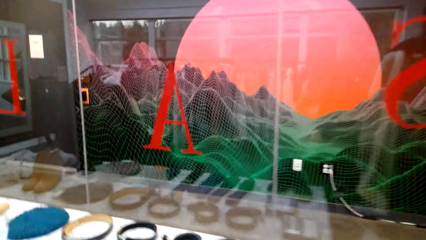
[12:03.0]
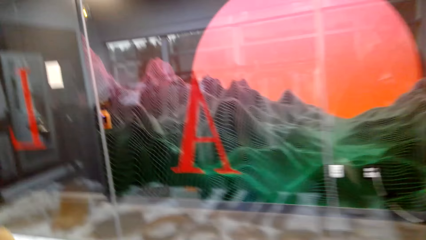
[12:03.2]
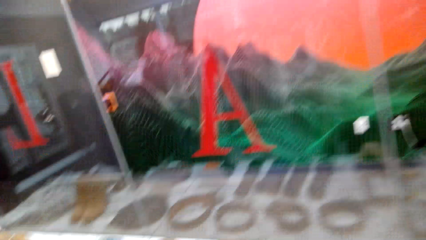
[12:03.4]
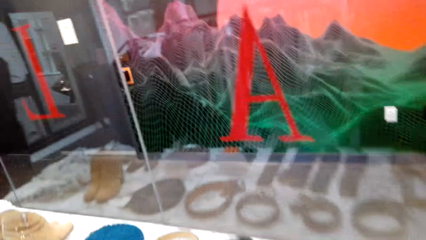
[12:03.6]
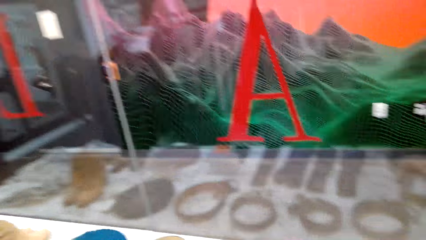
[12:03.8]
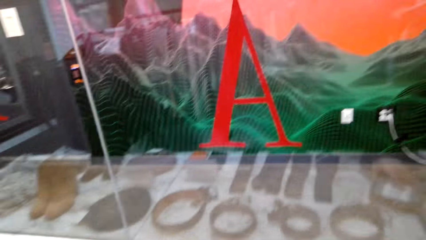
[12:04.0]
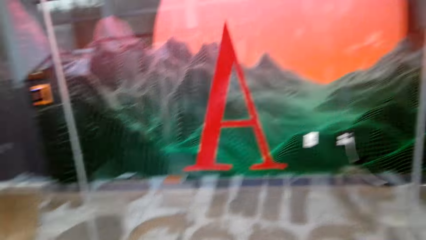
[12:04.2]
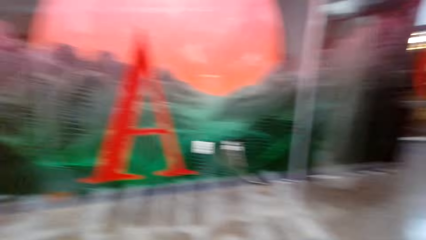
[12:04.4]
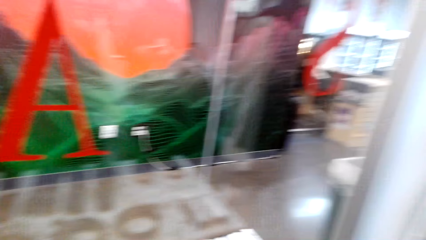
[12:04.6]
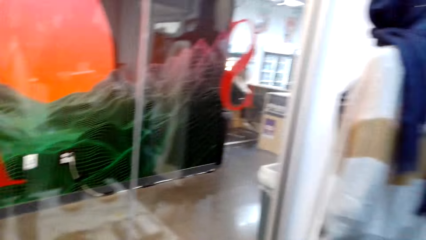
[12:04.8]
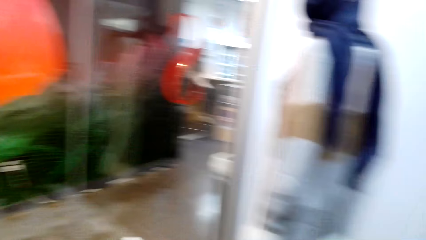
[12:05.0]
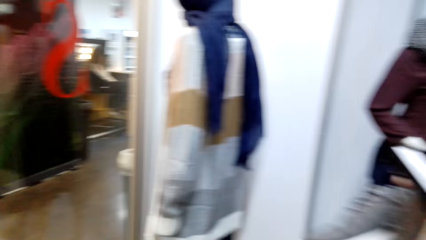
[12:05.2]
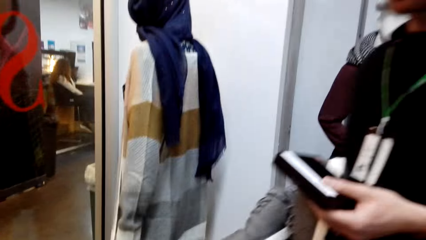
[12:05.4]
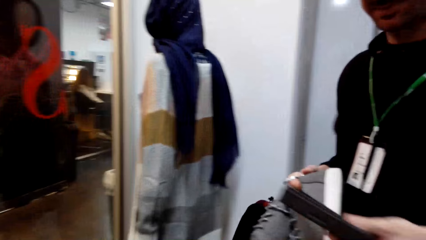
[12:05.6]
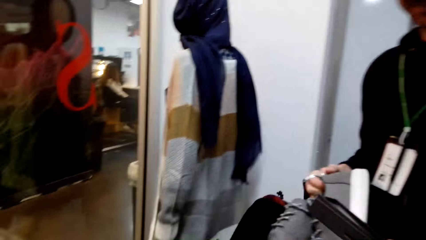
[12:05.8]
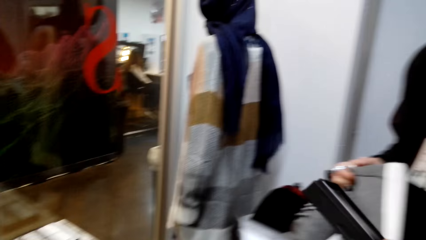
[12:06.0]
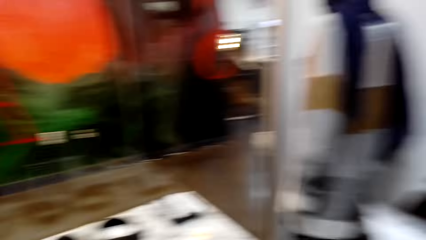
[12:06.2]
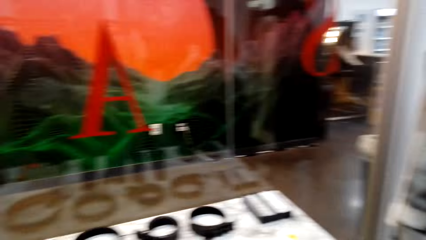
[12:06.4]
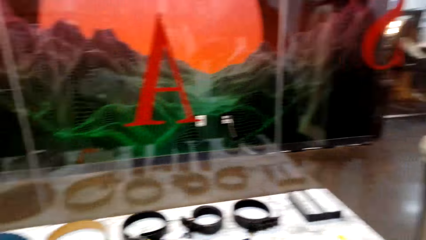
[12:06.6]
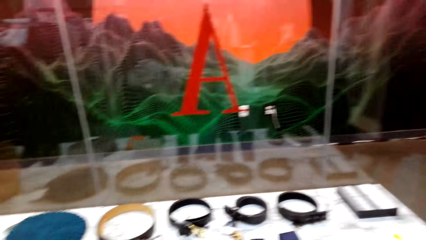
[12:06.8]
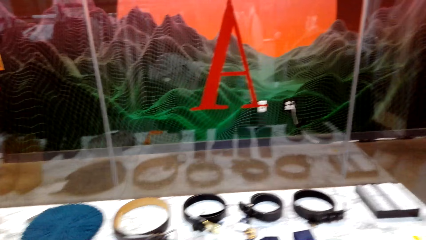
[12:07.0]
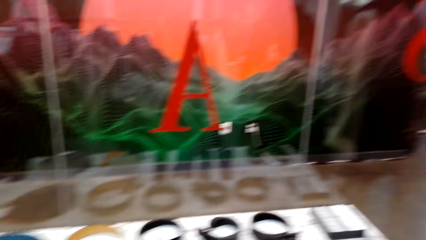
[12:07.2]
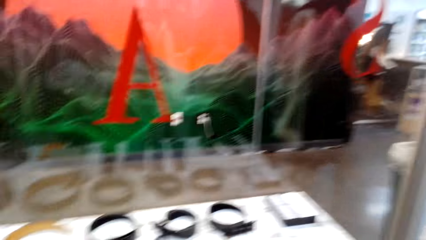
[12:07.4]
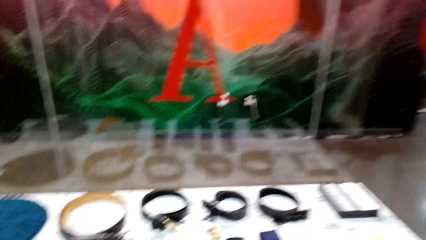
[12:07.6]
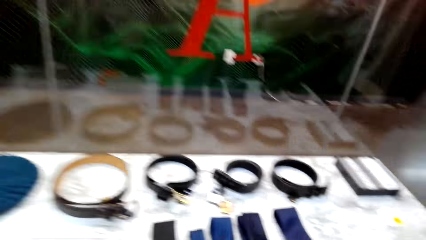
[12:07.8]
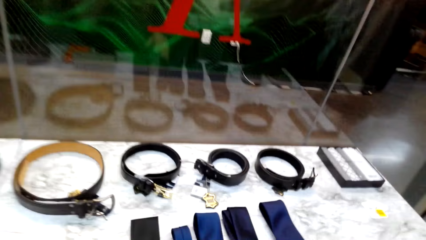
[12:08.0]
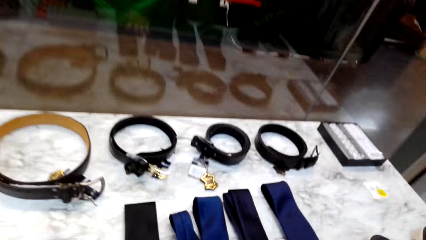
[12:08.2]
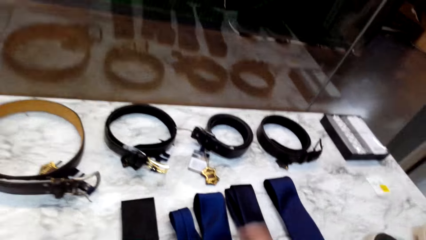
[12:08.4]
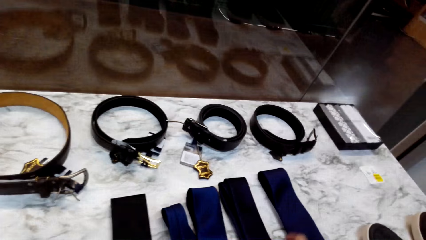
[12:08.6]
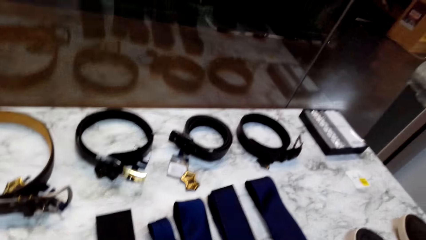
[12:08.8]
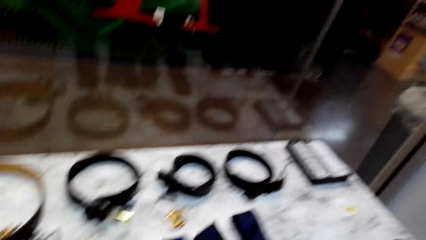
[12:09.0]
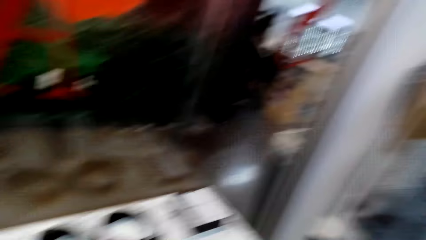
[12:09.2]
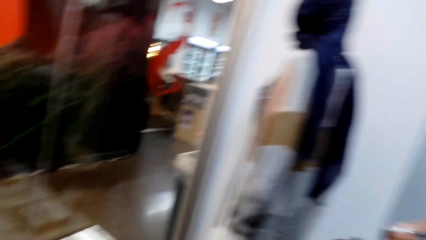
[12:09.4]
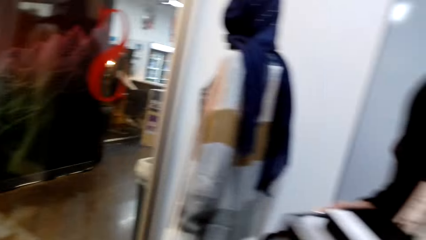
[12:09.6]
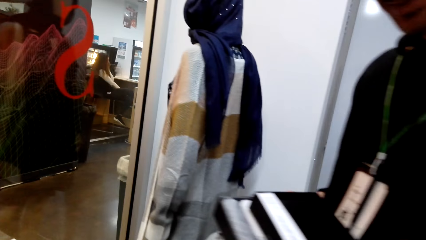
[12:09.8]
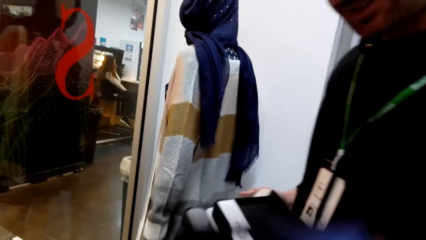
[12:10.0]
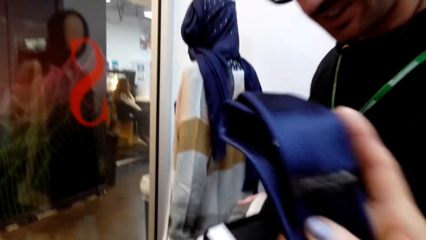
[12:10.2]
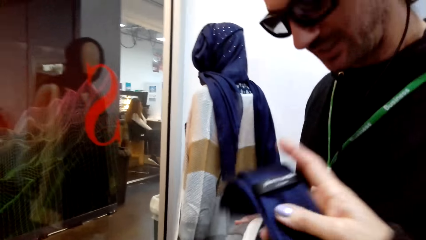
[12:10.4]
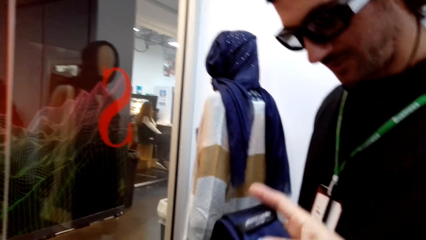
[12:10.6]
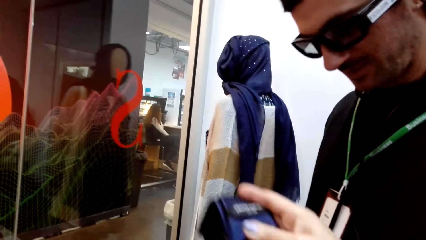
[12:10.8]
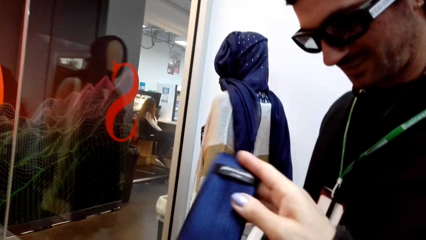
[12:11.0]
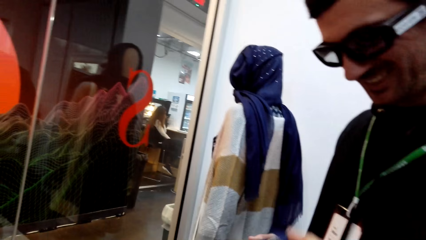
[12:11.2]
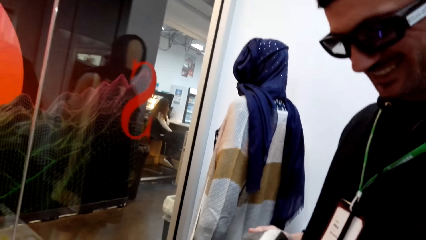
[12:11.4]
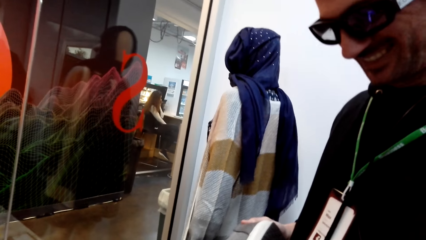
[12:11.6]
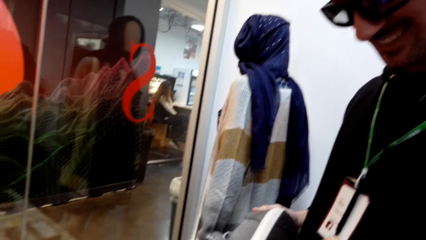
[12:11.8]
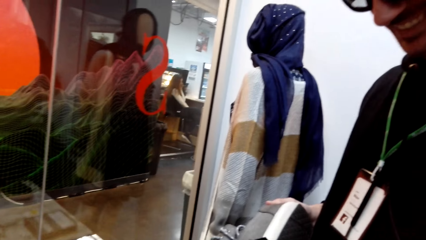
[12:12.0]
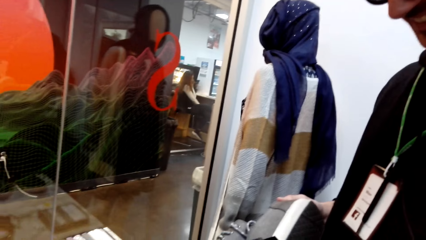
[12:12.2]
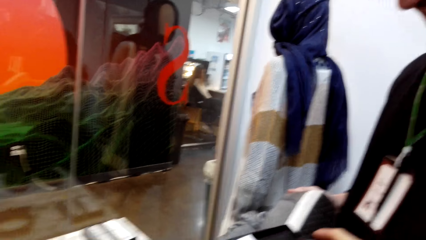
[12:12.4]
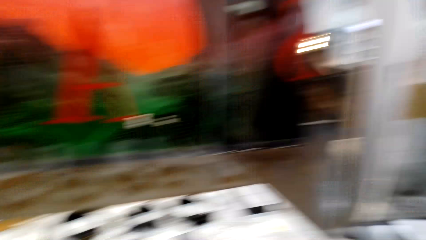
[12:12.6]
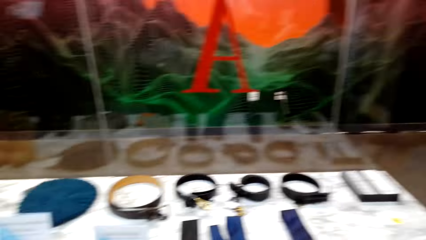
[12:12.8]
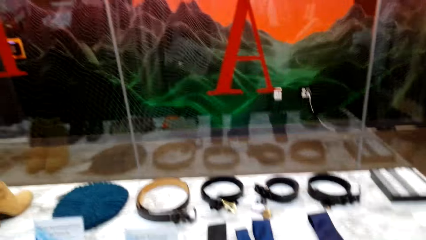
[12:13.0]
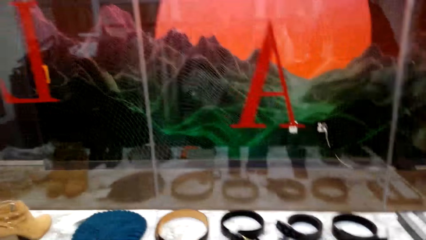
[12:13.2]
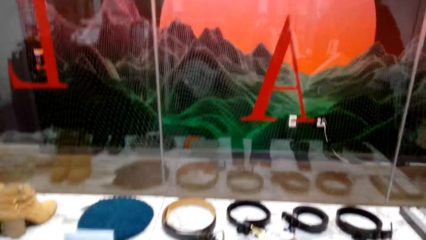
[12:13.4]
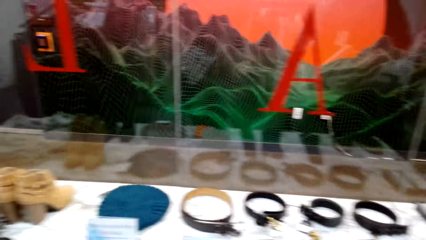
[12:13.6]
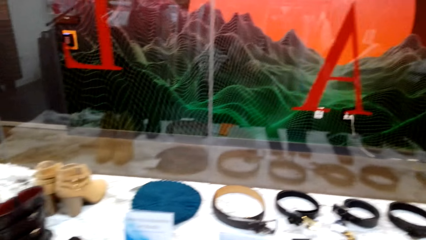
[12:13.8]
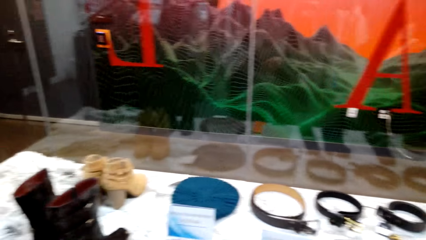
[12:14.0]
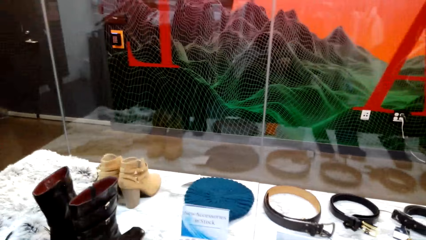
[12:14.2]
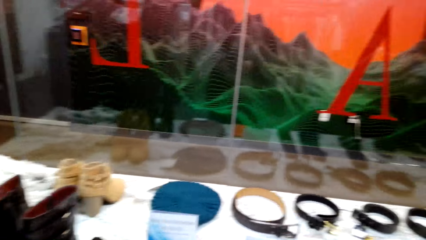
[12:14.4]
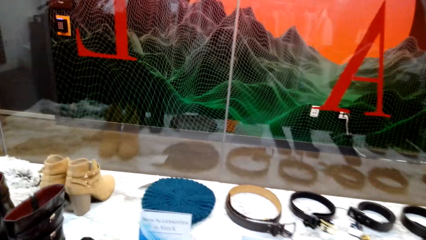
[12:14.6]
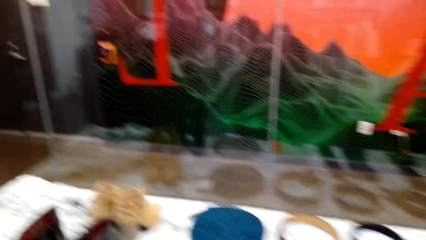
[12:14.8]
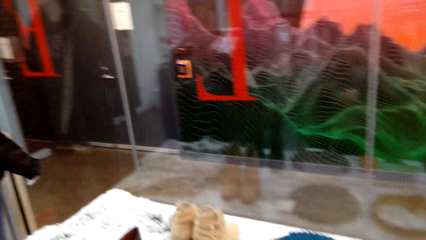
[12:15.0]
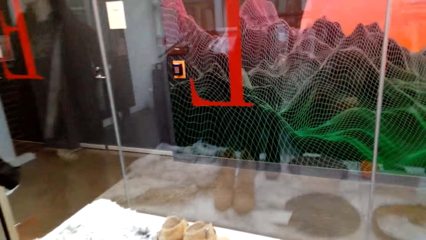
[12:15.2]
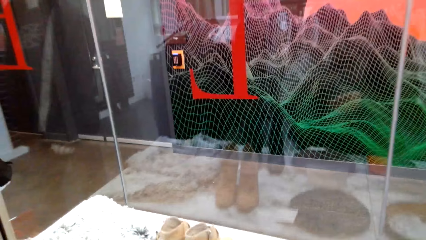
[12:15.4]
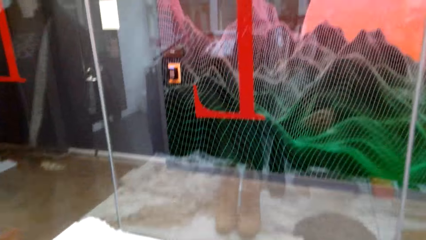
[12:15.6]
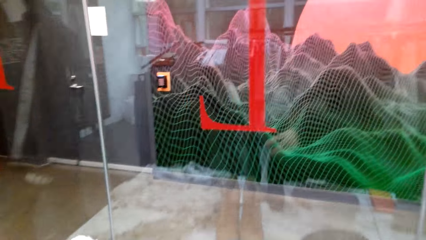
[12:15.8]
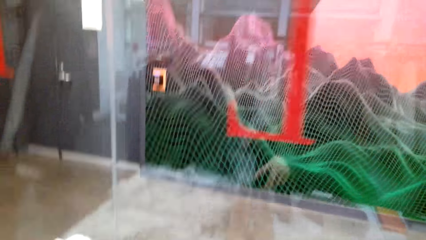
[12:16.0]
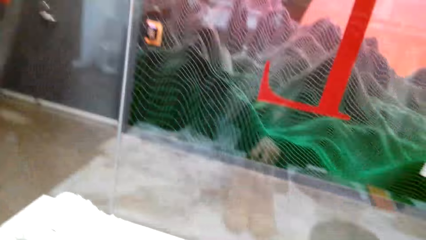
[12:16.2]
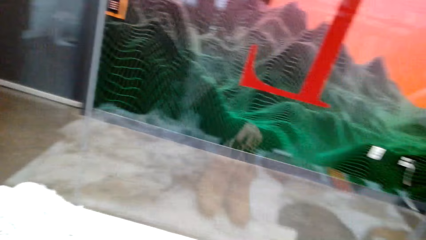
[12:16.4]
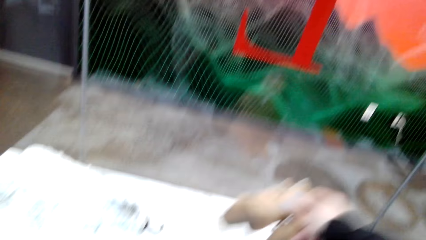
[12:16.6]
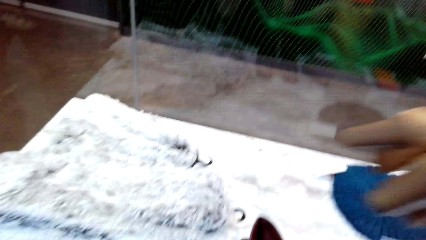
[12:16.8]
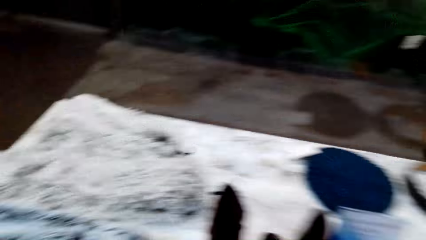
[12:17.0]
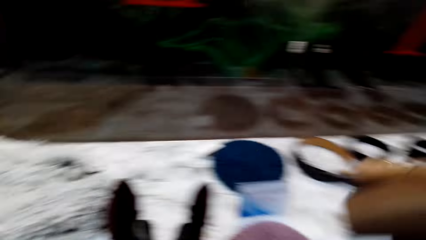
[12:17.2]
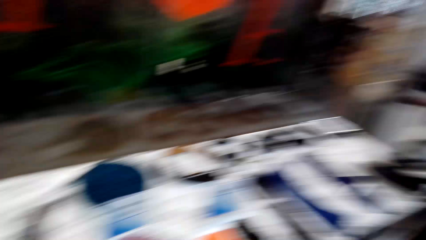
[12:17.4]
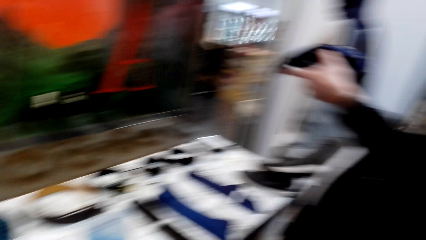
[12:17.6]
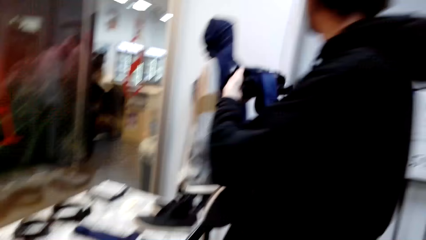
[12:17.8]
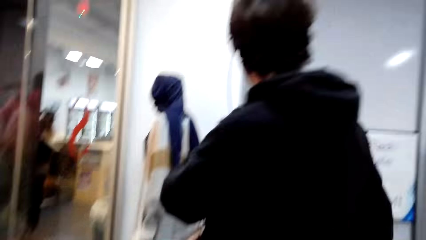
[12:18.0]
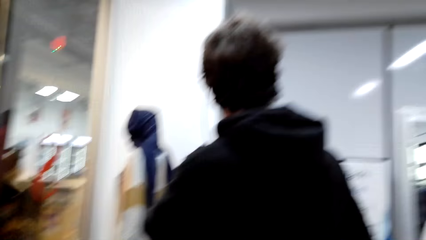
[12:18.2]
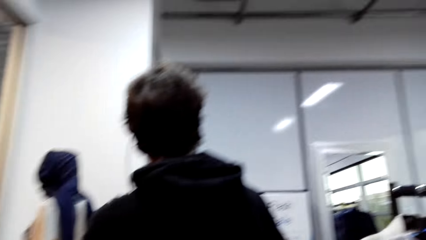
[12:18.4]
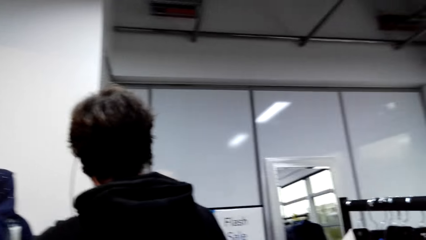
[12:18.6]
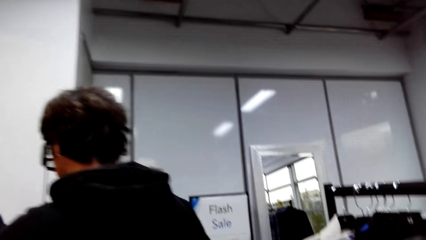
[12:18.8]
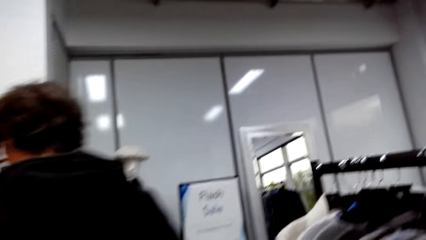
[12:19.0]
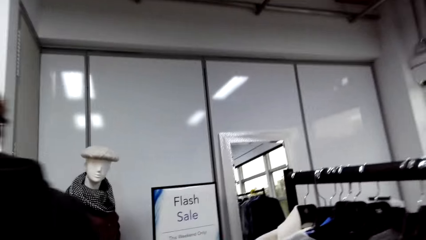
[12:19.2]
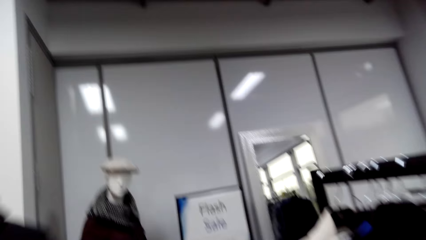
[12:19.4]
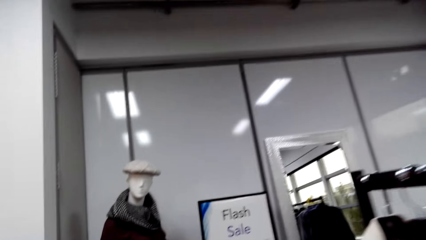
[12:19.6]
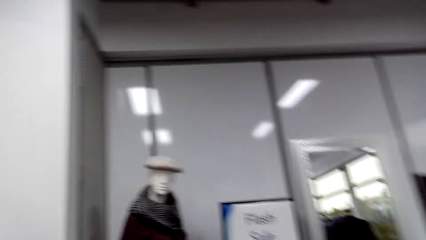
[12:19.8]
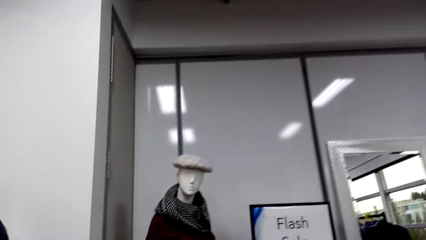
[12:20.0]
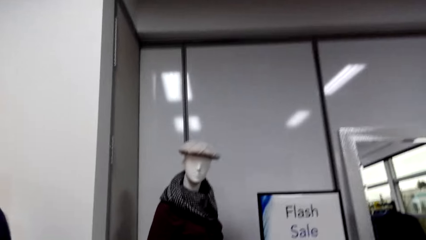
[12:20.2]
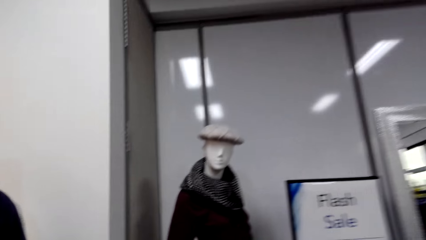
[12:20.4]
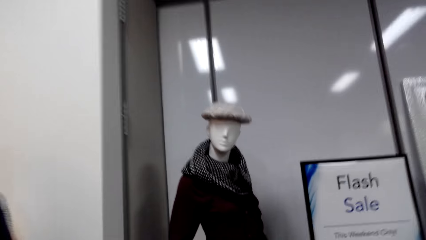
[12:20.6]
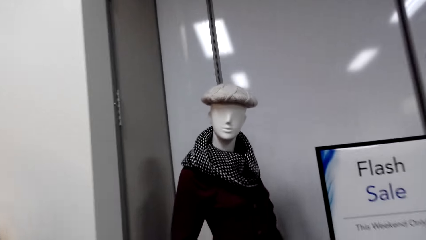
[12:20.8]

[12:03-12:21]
A man converses with the camera wearer. The man holds the clothes and box. The camera wearer looks around. They check the ties on the display. They pick up the tie. They hand the tie to the man. They look around. They pick up a pair of shoes. They look around and move around. The man walks to the wall.
